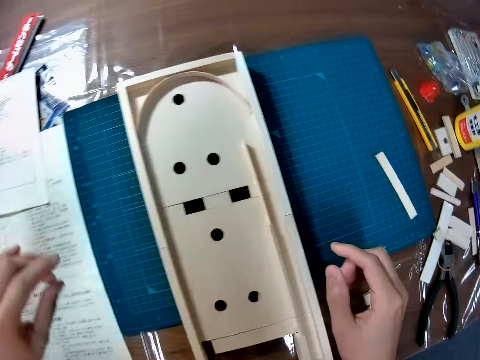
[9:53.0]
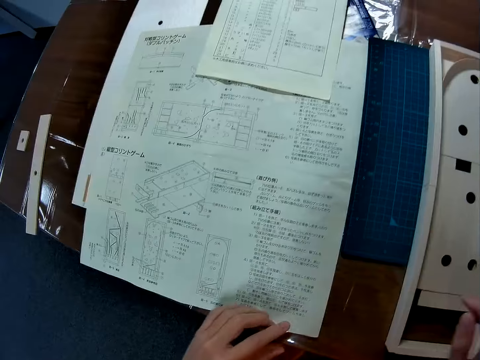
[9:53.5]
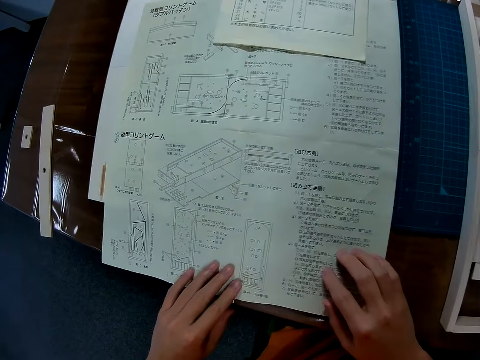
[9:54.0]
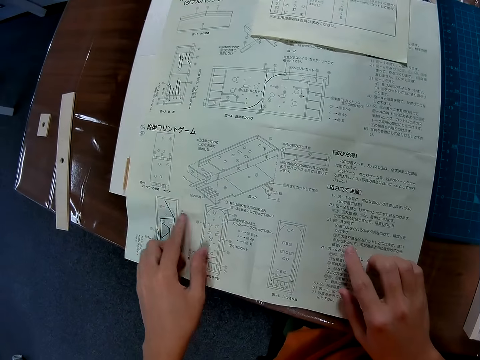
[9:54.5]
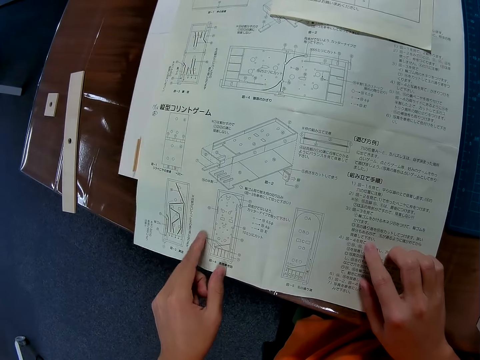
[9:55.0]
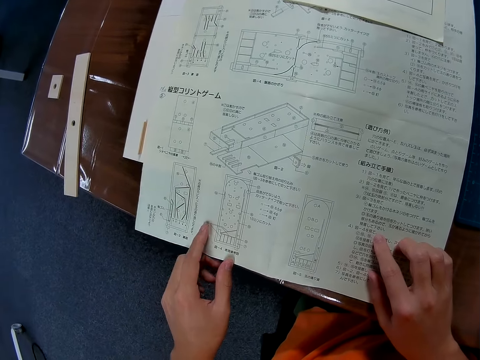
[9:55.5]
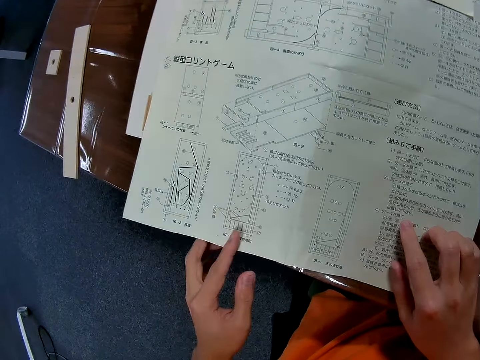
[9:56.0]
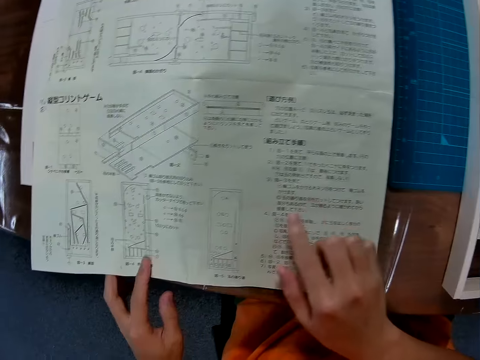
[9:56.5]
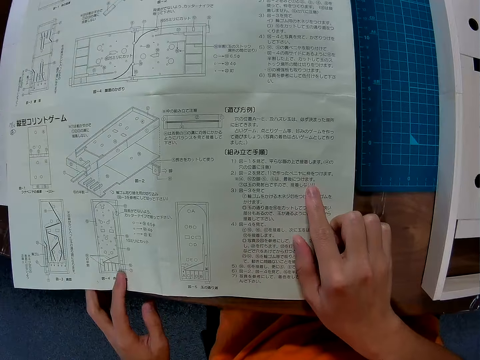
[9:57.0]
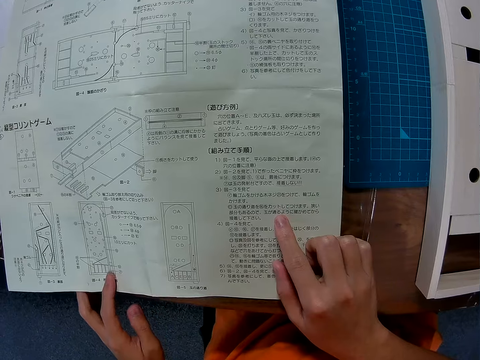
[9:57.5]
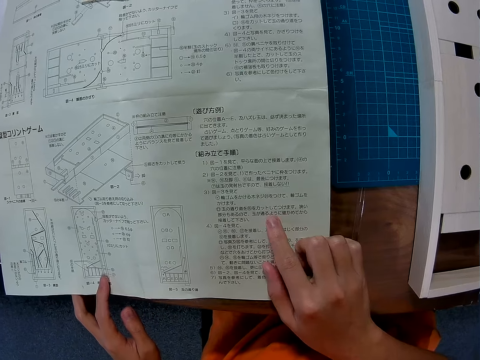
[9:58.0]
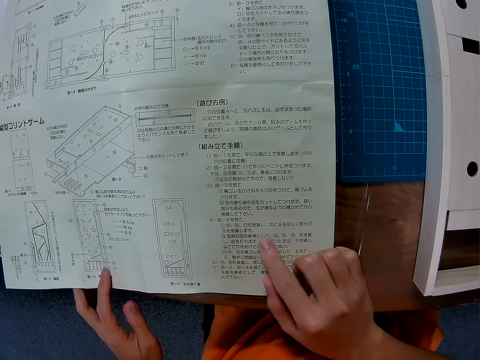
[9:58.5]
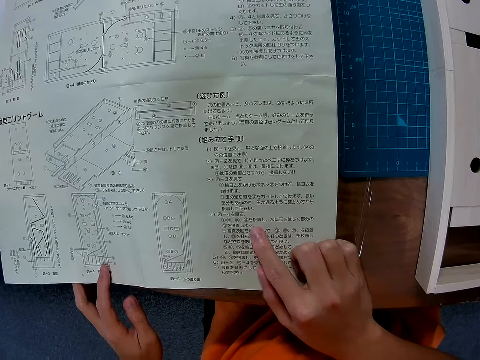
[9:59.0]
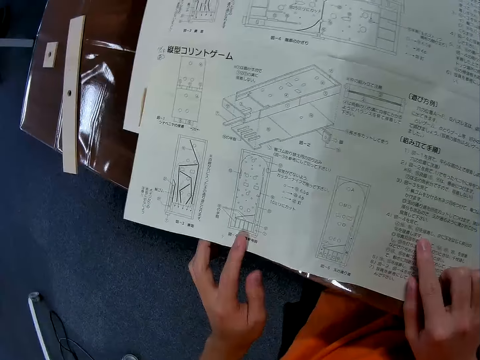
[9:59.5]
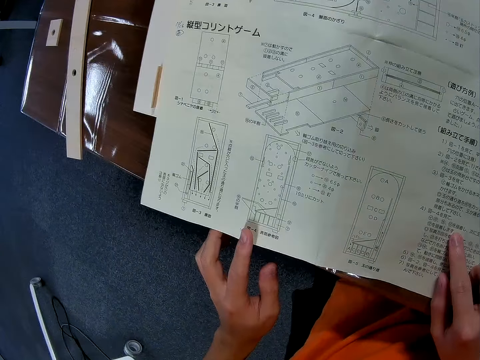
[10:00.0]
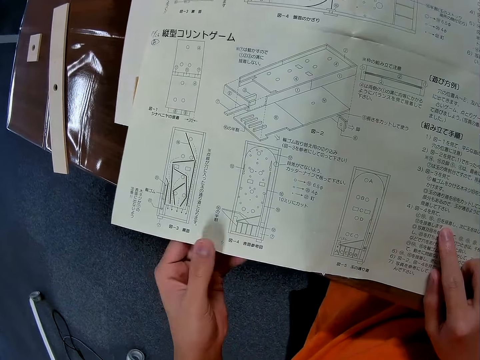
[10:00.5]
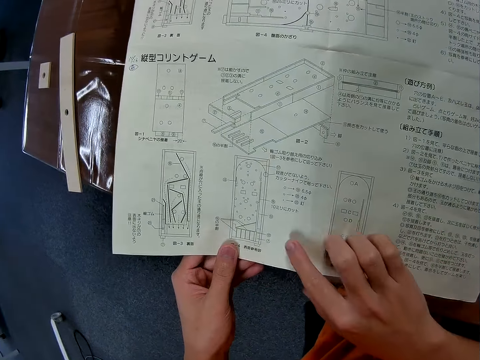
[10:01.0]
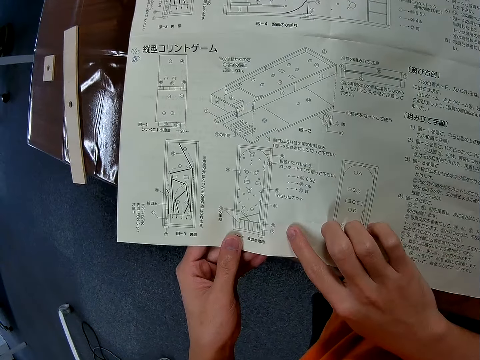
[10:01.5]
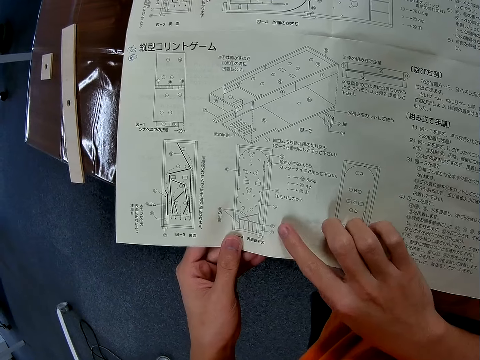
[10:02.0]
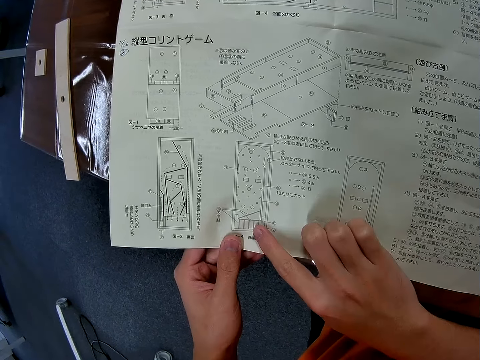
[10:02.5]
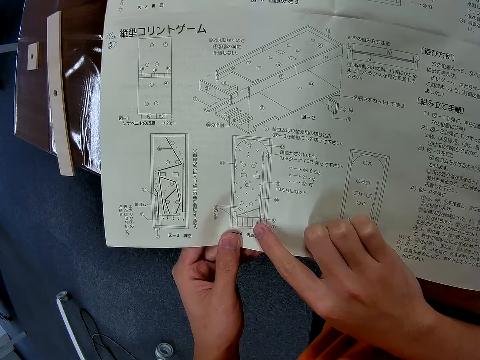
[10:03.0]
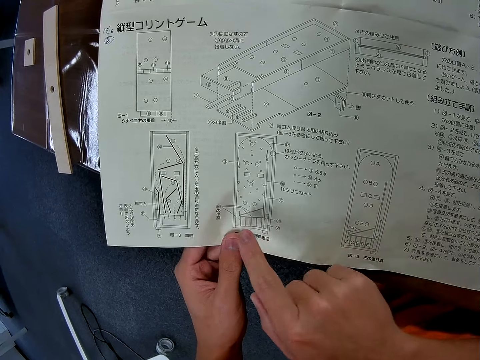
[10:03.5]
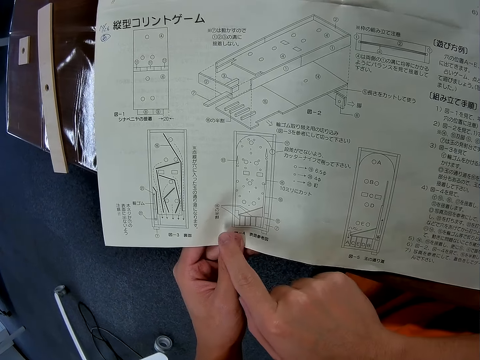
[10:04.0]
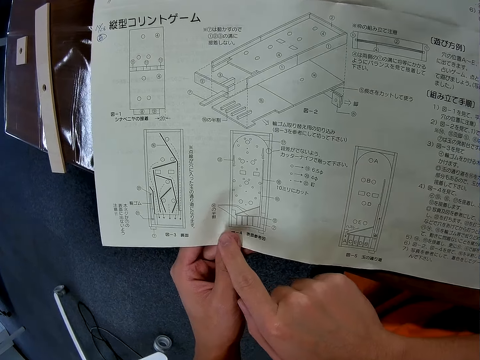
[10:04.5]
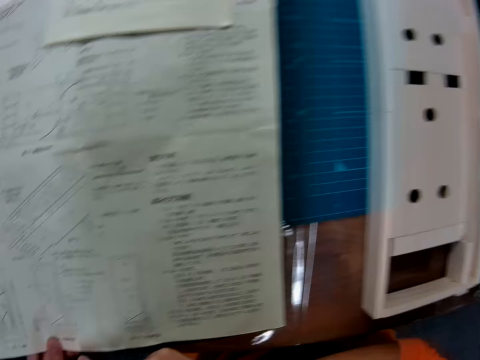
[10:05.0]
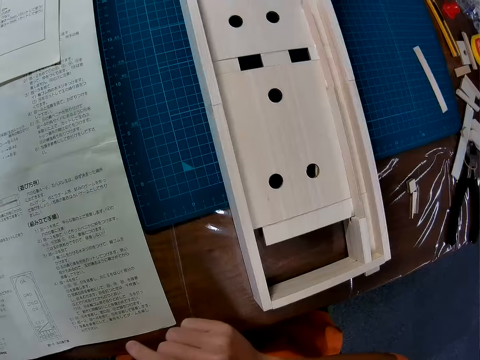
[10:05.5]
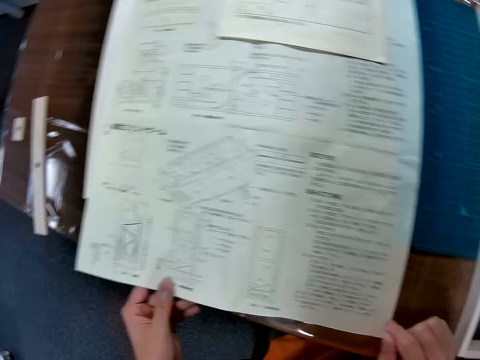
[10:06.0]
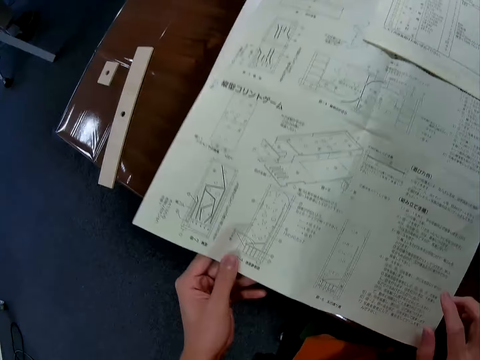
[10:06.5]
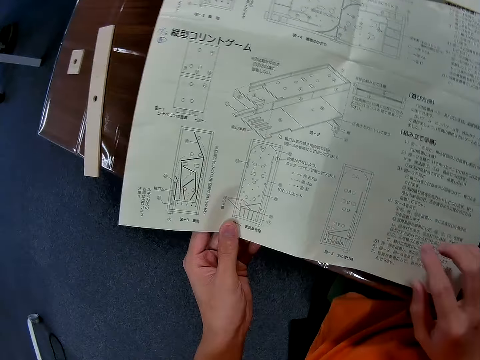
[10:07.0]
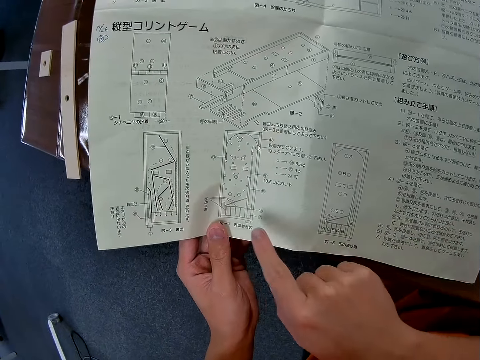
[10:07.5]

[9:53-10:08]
The camera wearer studies the manual or sketch paper on the table. He points his finger on the sketch paper.

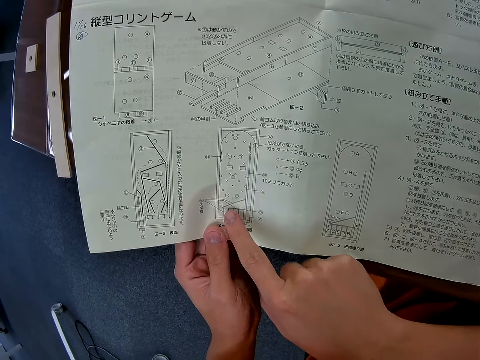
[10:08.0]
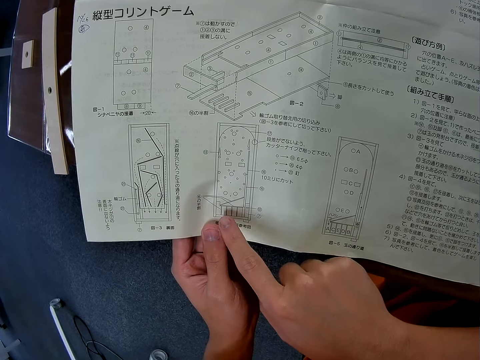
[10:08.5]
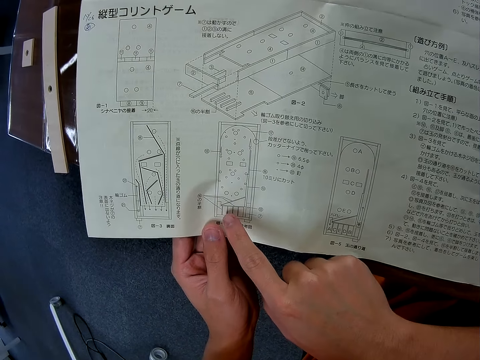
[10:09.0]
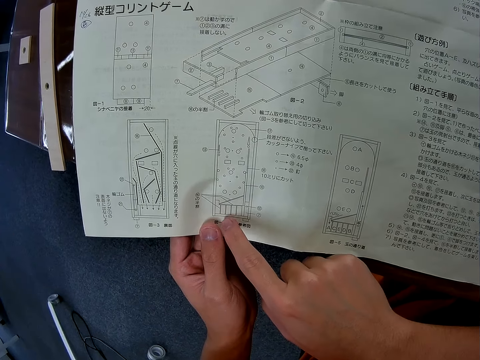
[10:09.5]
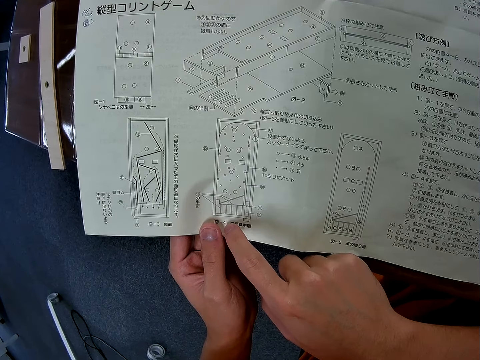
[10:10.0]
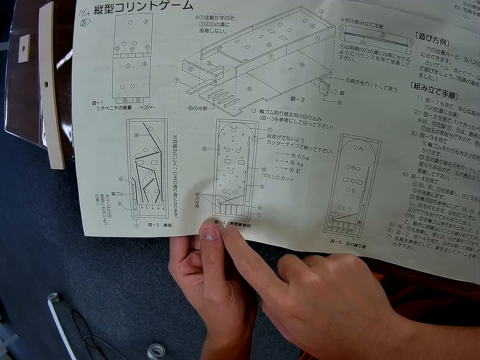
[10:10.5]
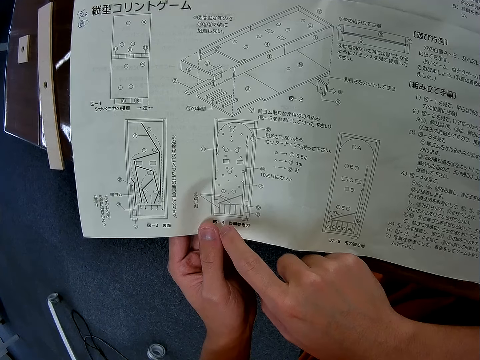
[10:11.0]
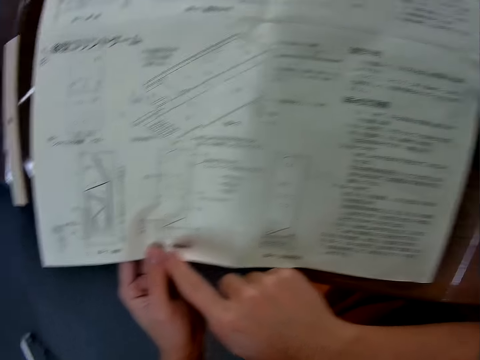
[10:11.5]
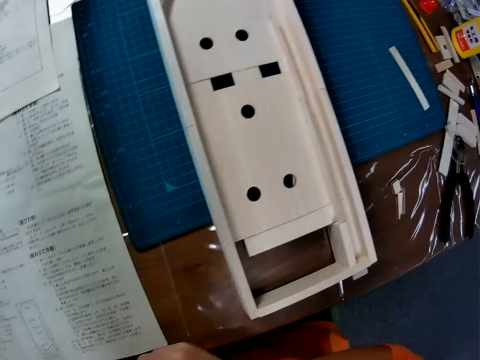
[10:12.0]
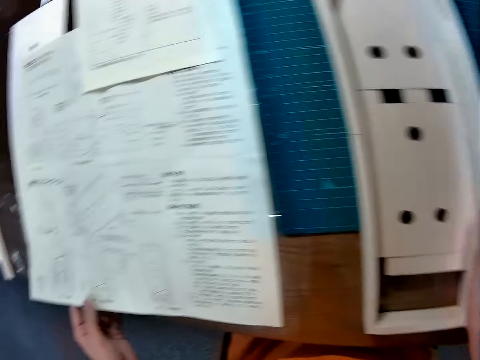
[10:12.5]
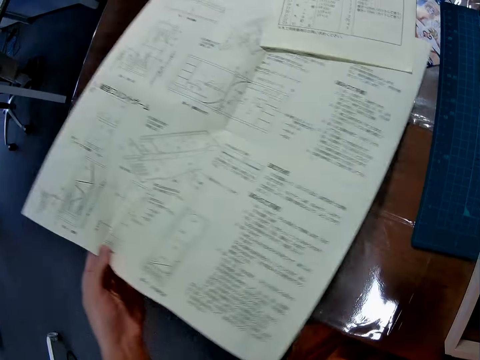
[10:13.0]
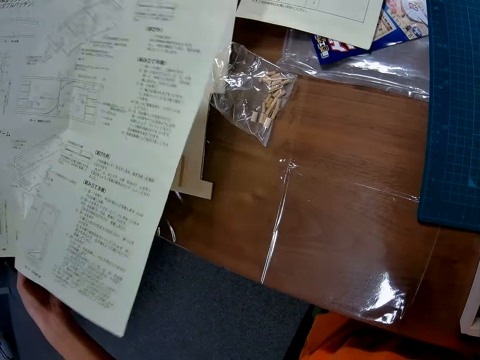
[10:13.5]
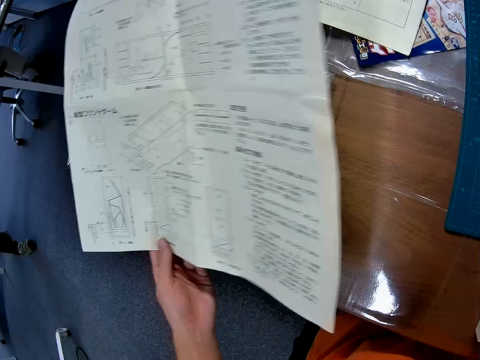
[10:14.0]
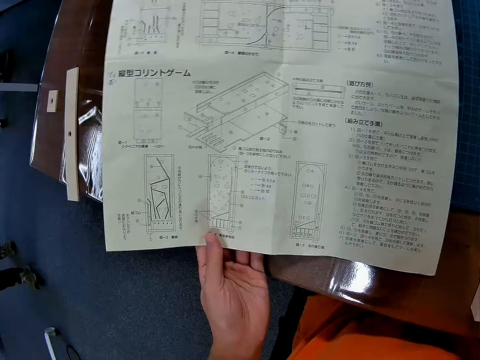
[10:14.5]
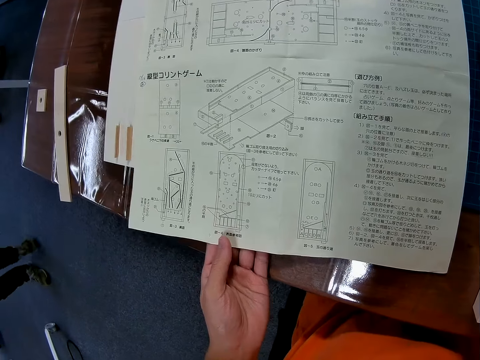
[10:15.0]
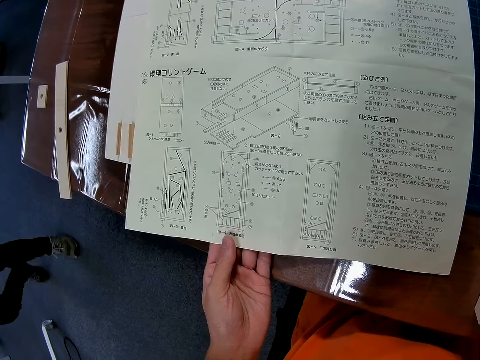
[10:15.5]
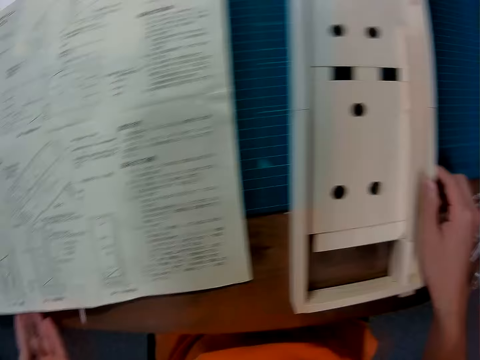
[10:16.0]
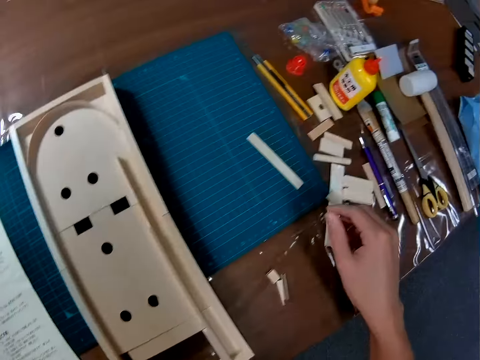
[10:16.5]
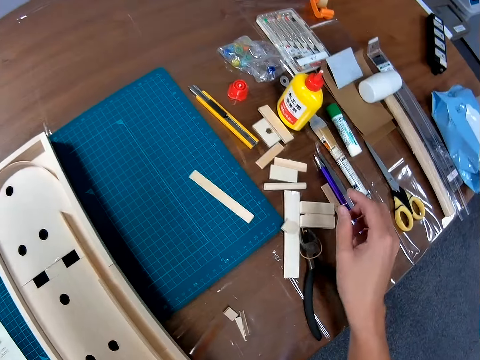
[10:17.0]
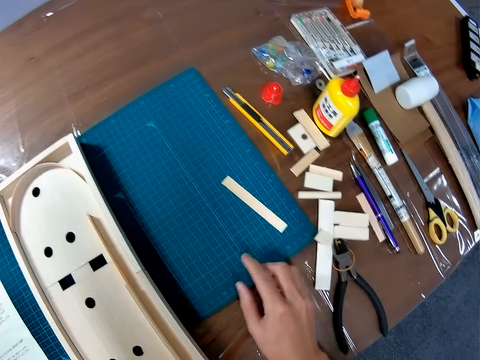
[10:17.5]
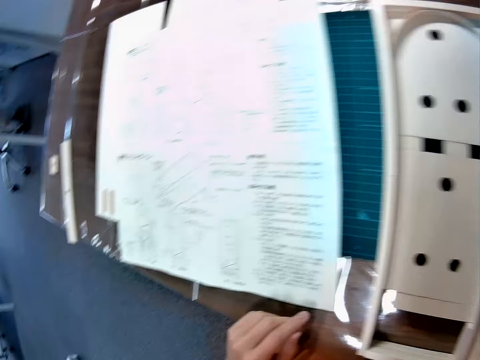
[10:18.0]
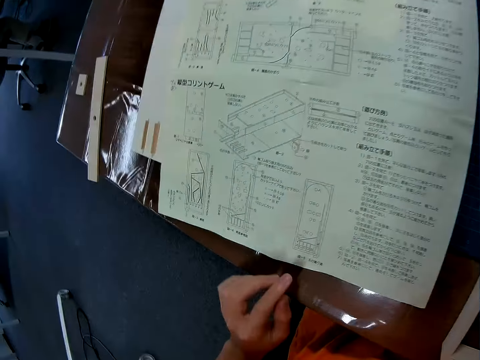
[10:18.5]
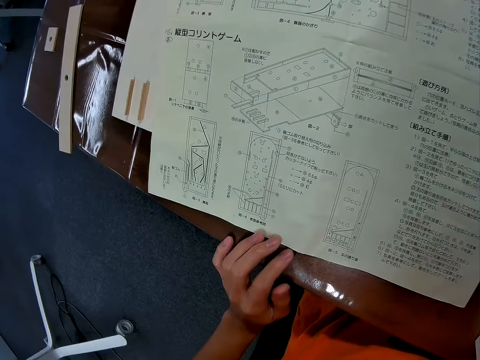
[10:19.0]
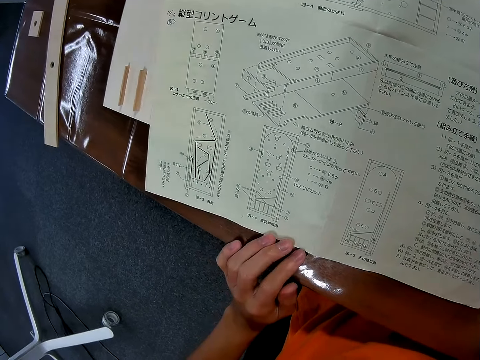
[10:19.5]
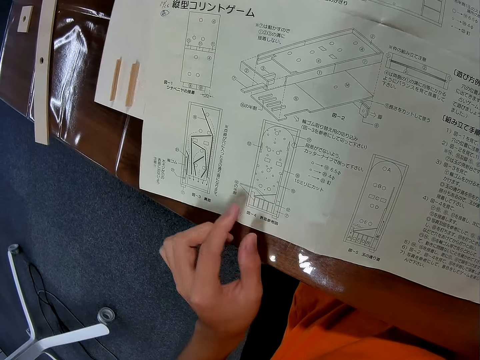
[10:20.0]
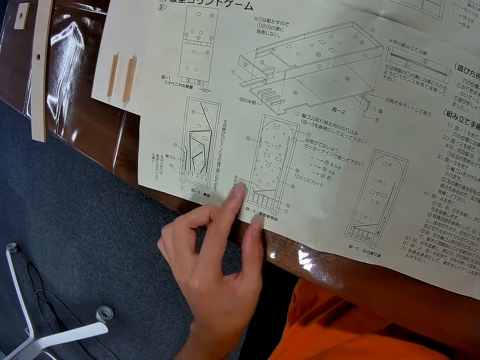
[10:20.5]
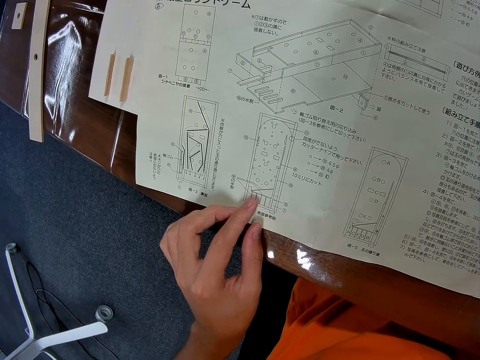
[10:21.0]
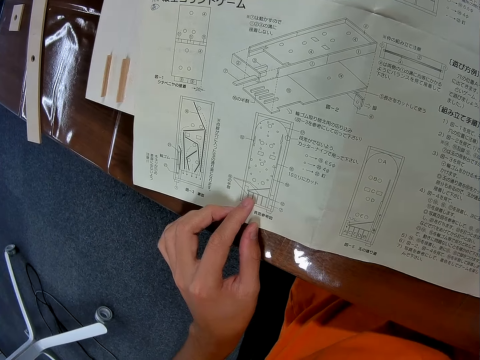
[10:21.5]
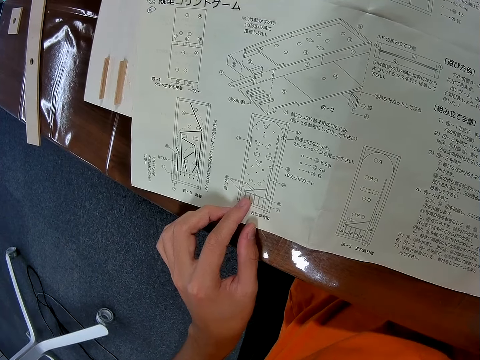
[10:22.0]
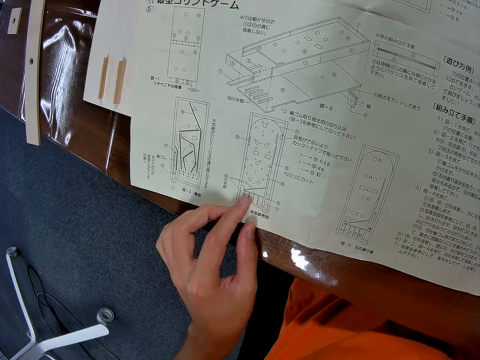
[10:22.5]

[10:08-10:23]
The camera wearer moves the manual or sketch paper aside. They place the manual back in its former place. A man walks along. The camera wearer studies the manual. They pick up a wood piece from the table. They study the manual.
